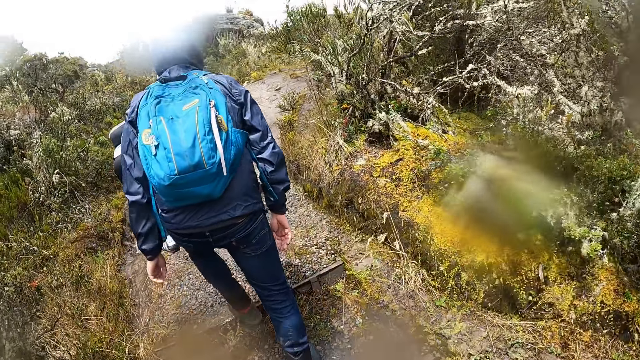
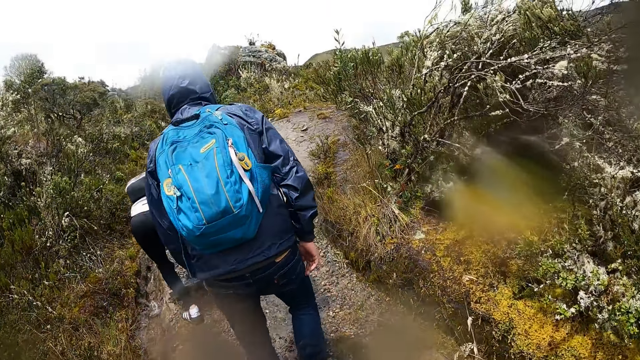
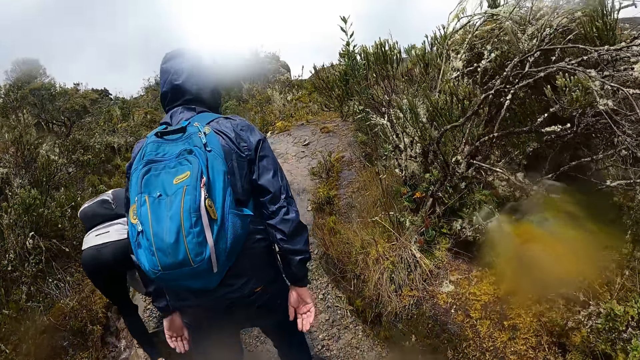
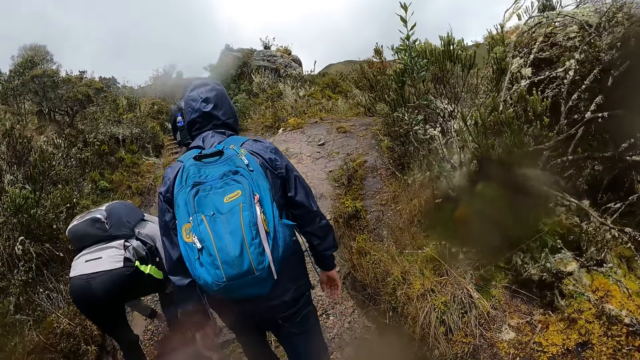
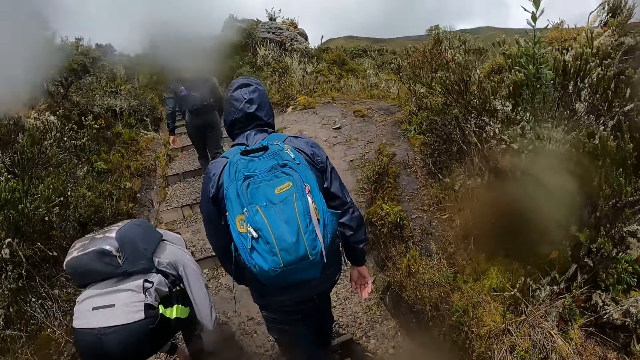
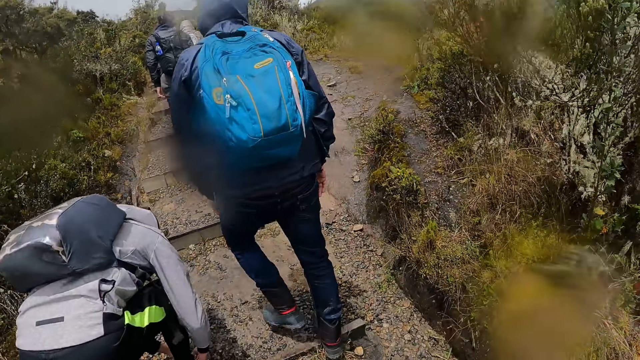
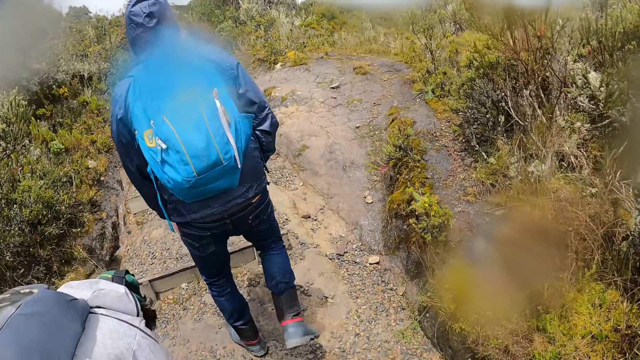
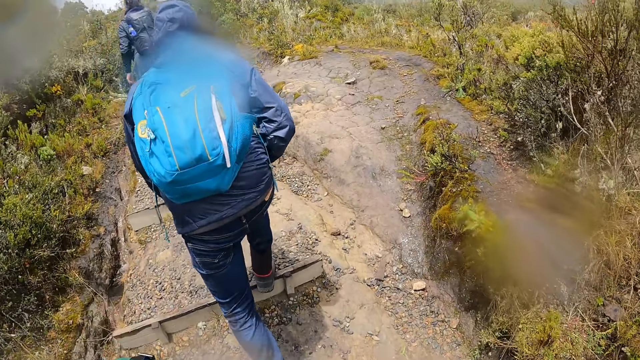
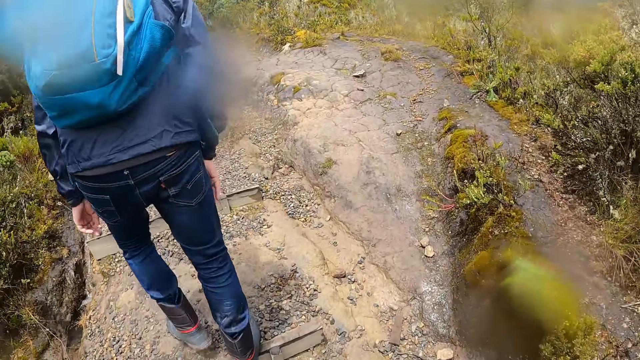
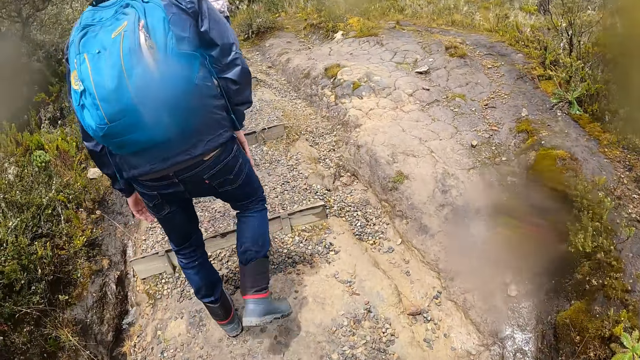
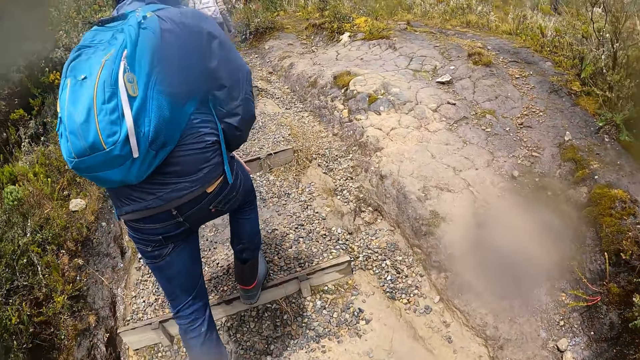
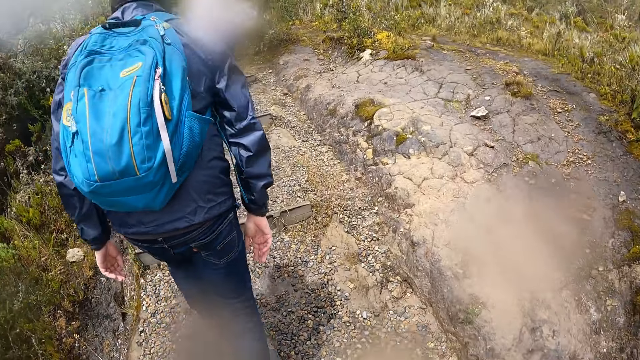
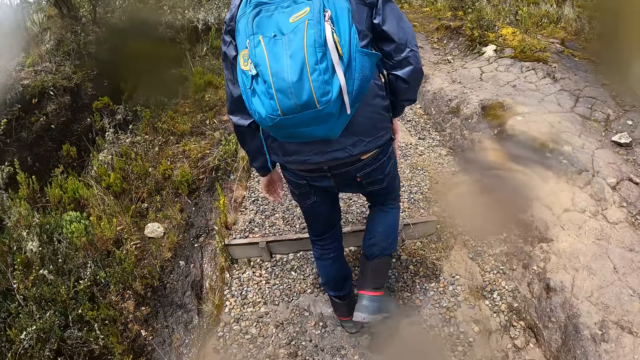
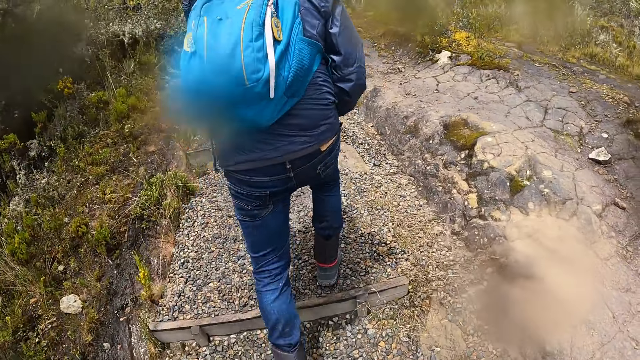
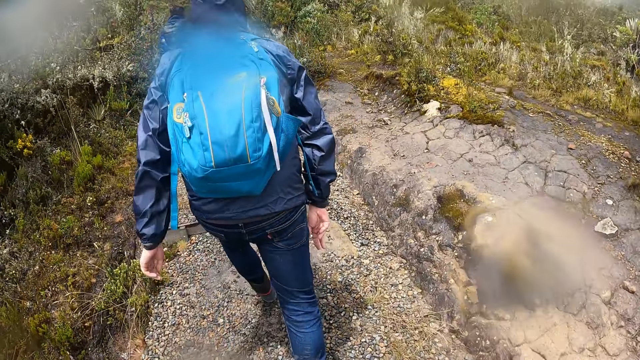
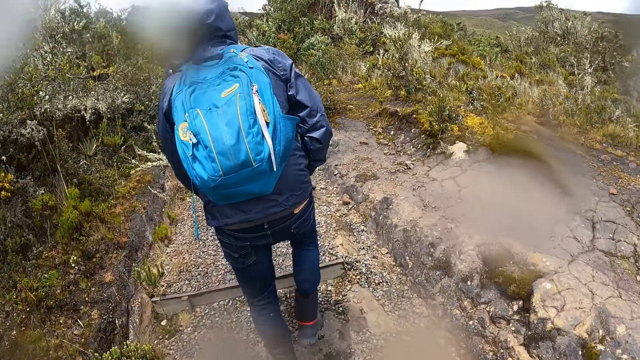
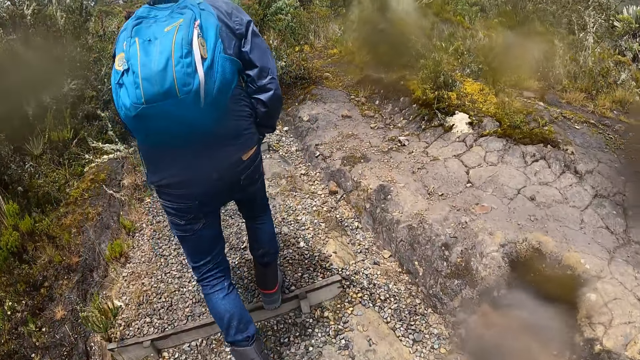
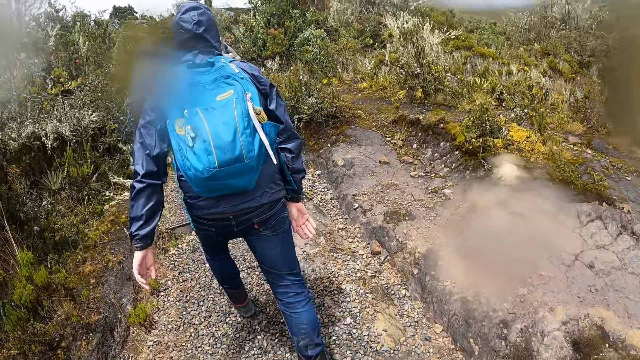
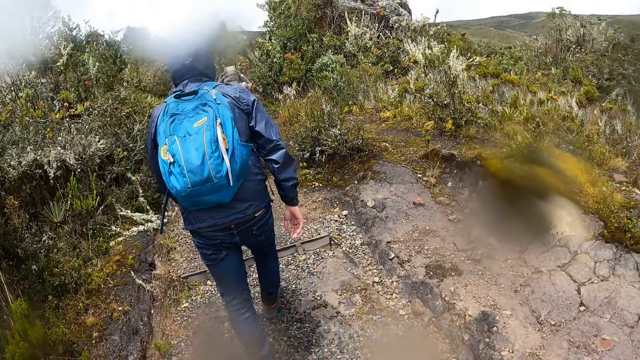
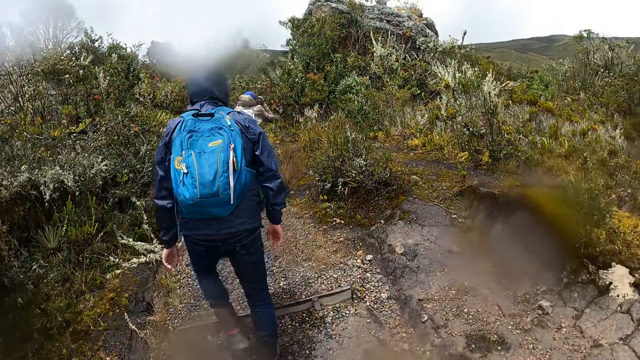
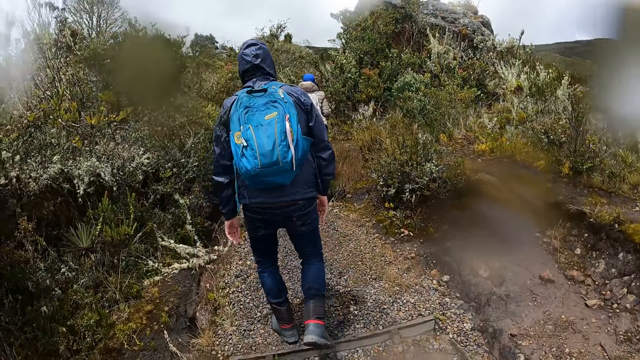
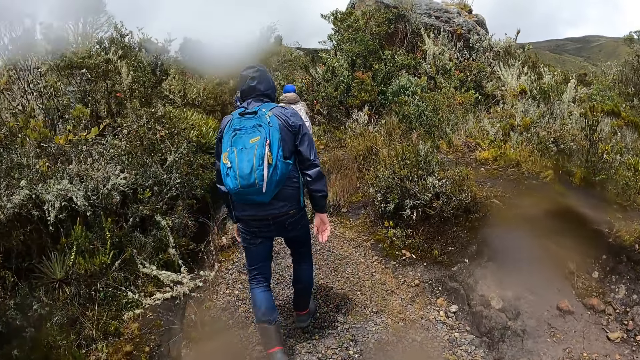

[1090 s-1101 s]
A man adjusts the shoe lace of his right leg with his hands. He ties the shoe lace. Another man walks. A woman removes a hoodie from her head with both hands.

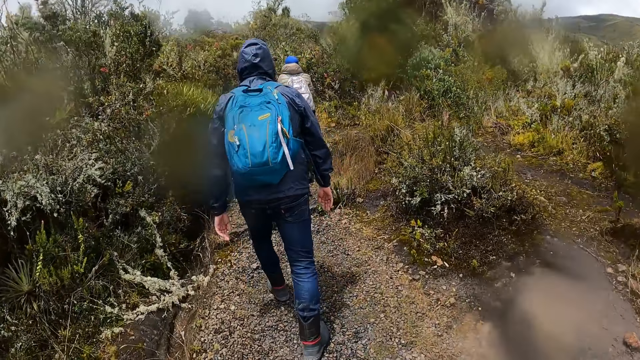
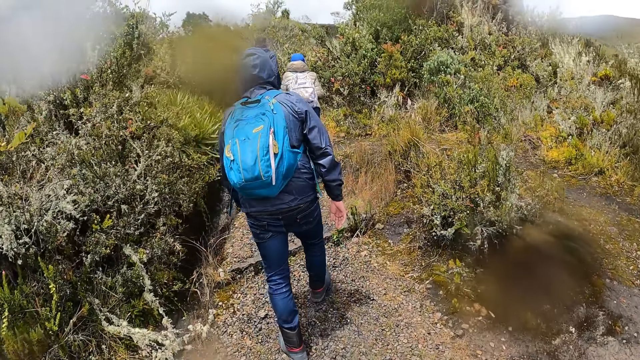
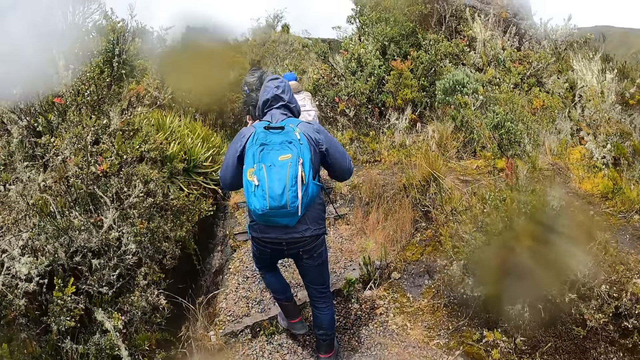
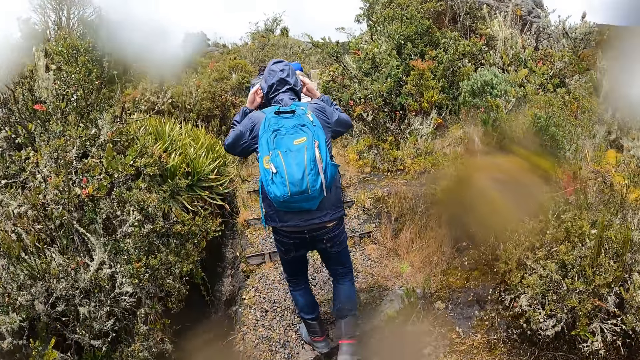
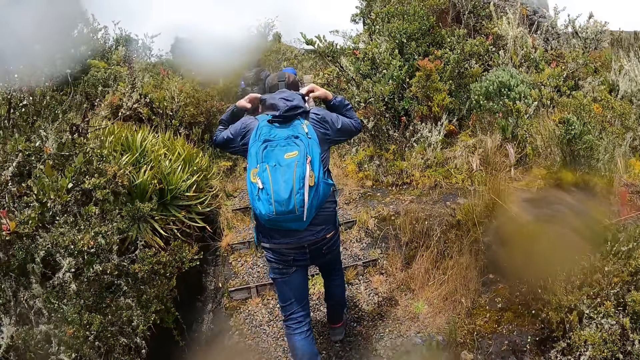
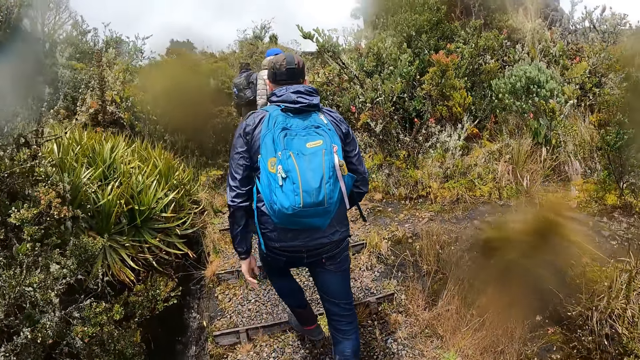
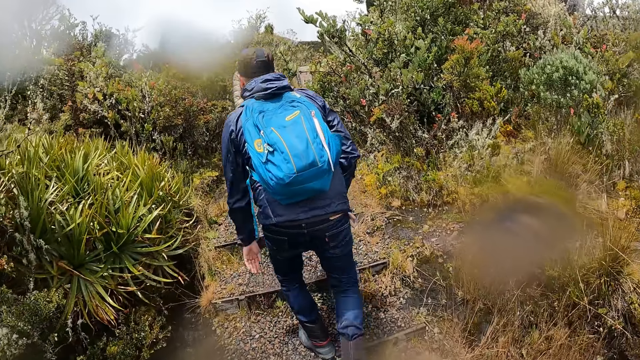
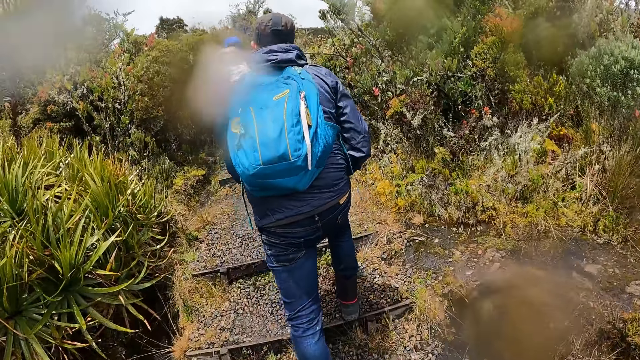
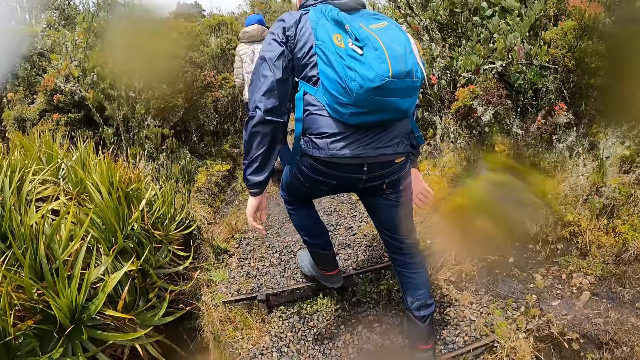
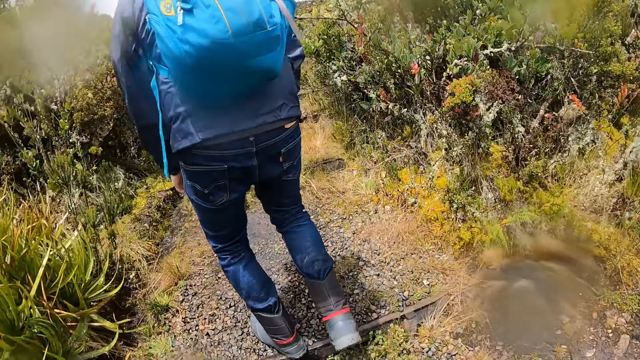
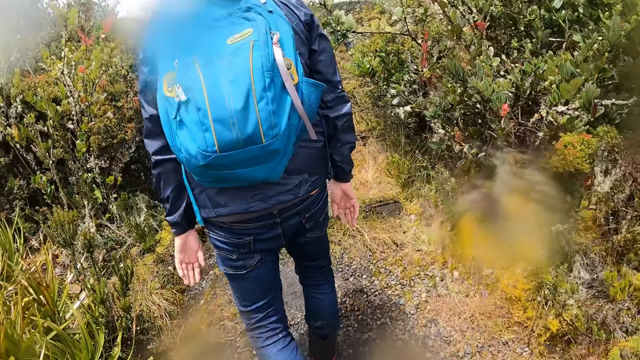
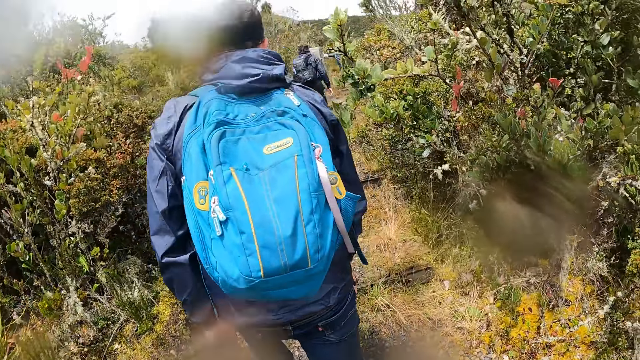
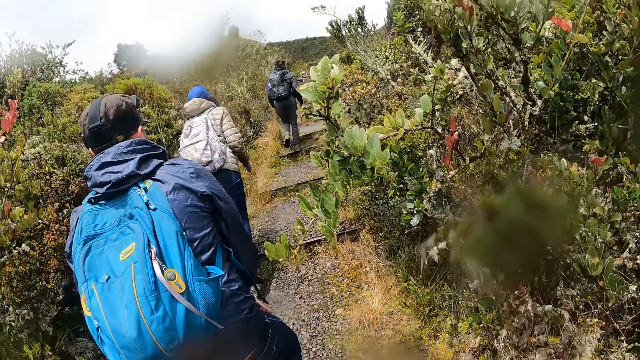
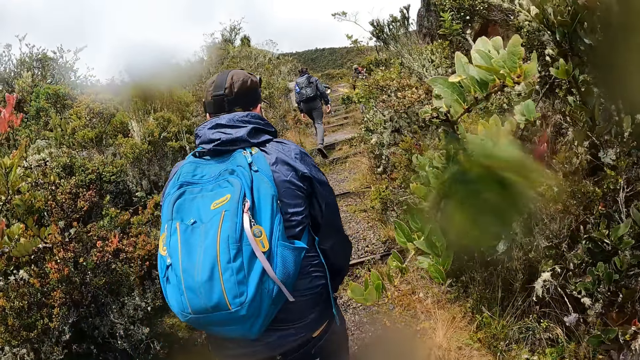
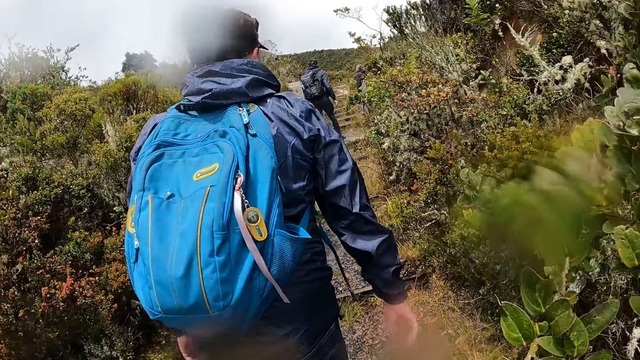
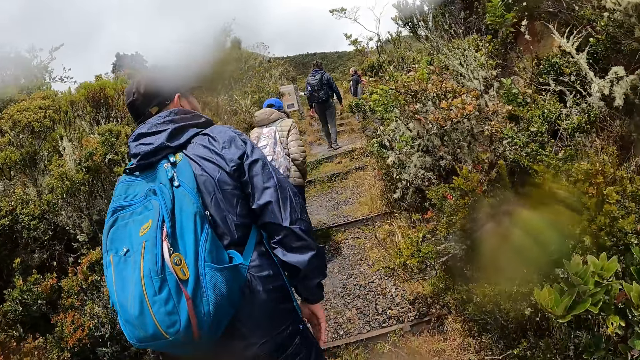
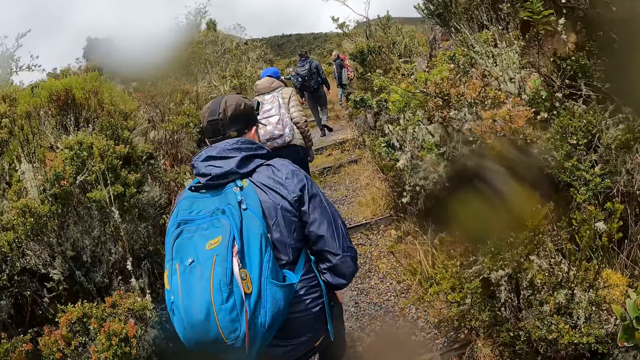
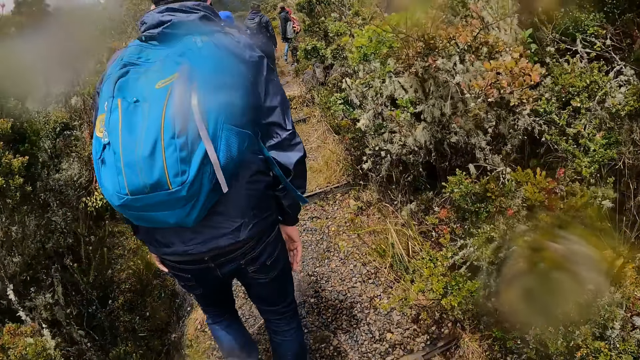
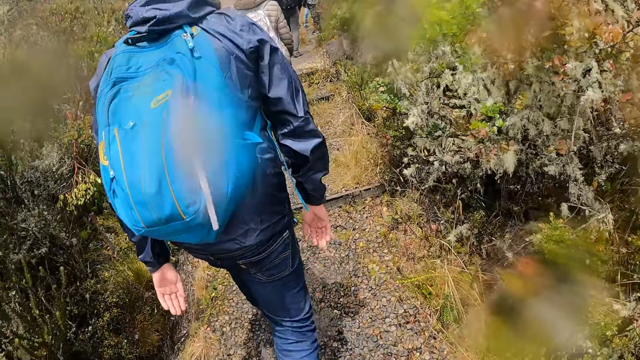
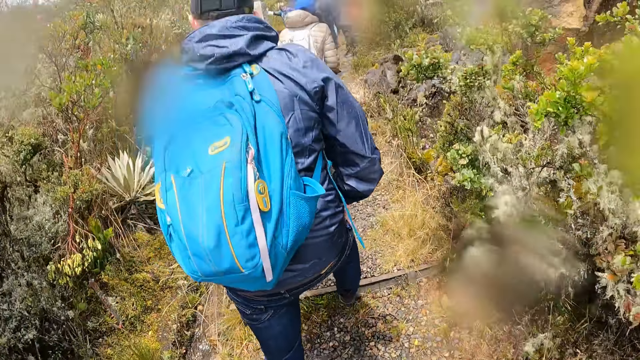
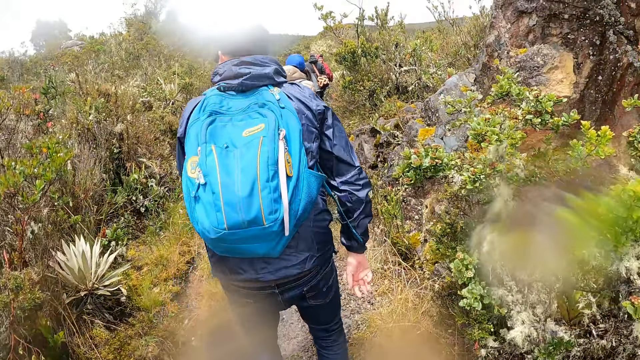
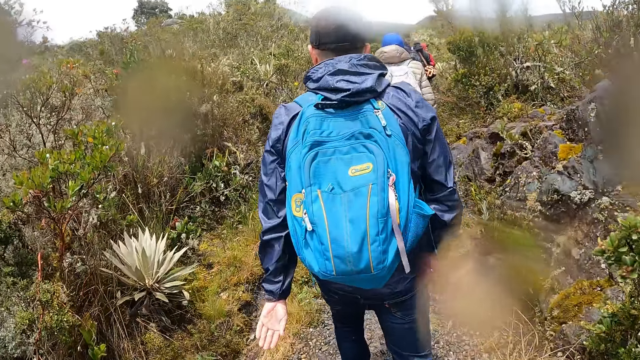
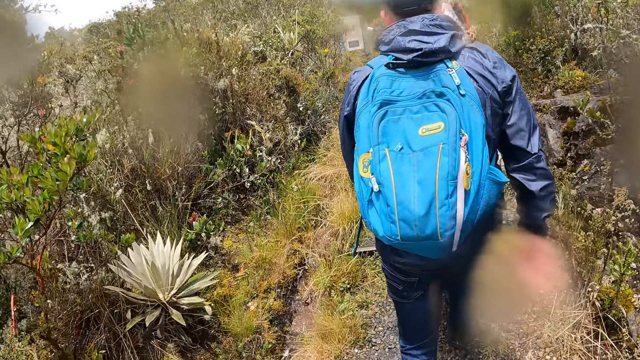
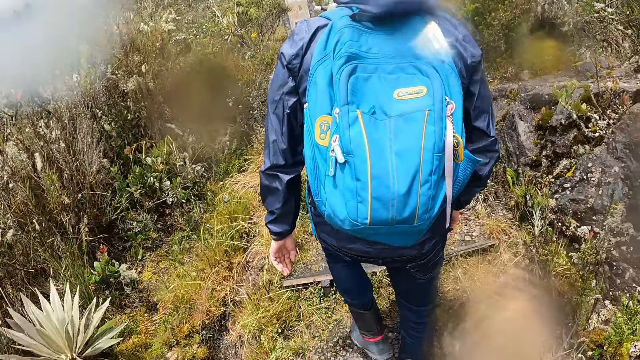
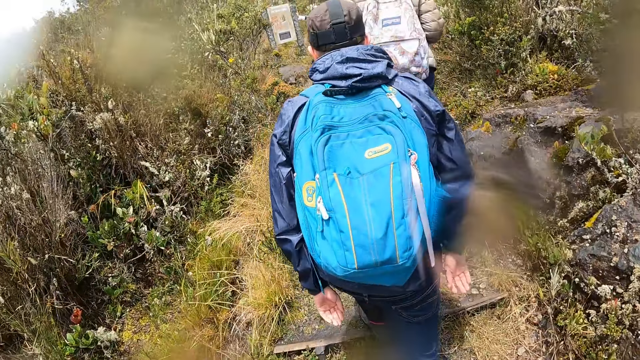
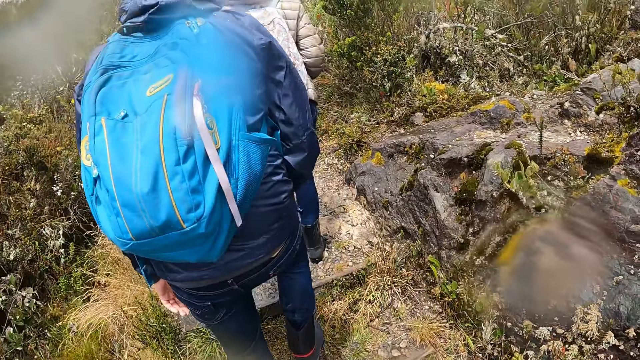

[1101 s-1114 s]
A man removes a hoodie from his head with both hands. He pulls back his jacket. A tour guide holds a billboard on the ground with his right hand.
